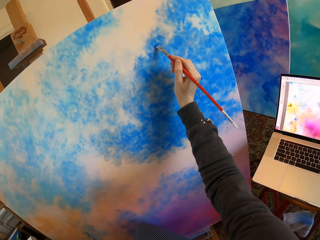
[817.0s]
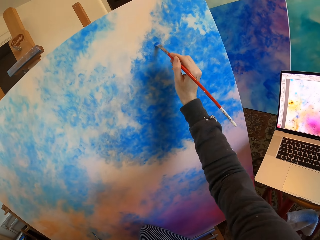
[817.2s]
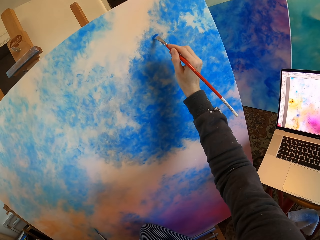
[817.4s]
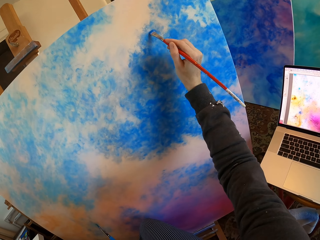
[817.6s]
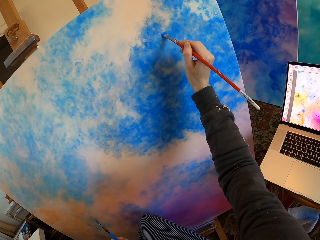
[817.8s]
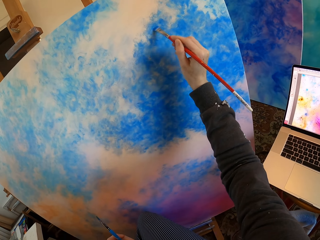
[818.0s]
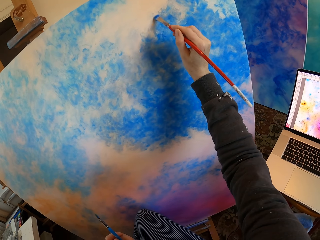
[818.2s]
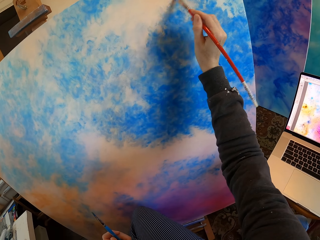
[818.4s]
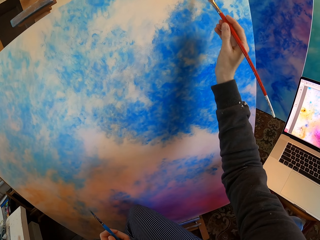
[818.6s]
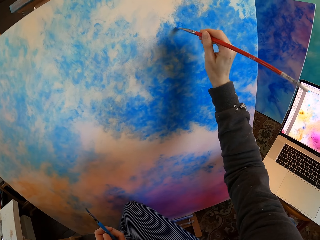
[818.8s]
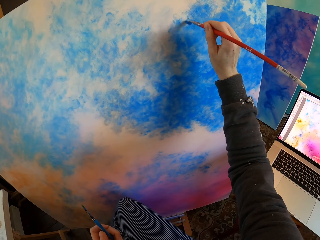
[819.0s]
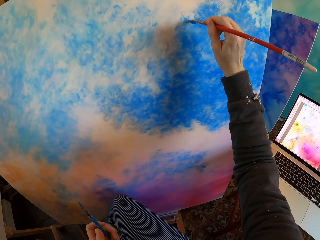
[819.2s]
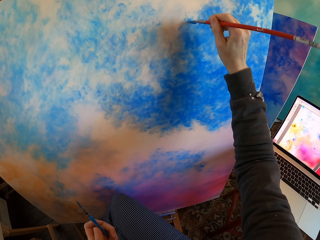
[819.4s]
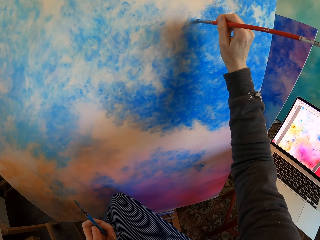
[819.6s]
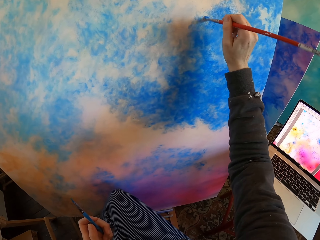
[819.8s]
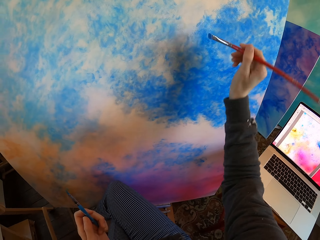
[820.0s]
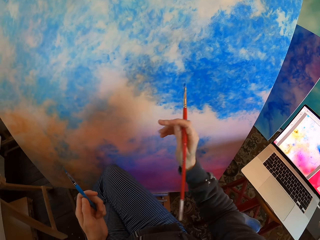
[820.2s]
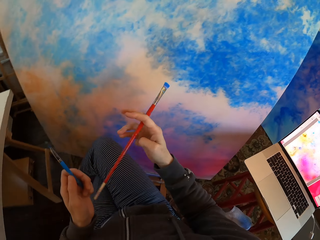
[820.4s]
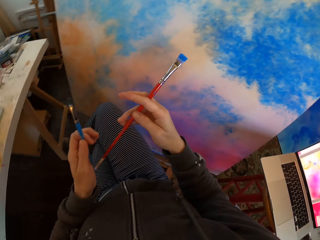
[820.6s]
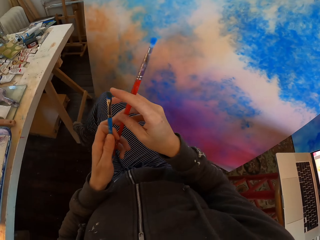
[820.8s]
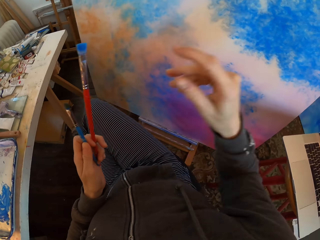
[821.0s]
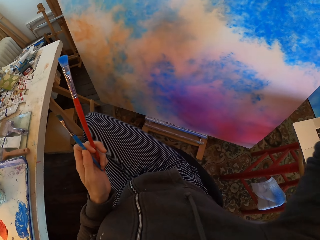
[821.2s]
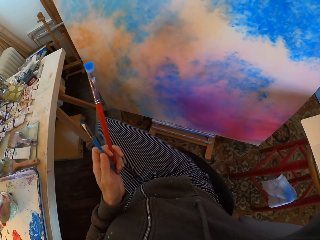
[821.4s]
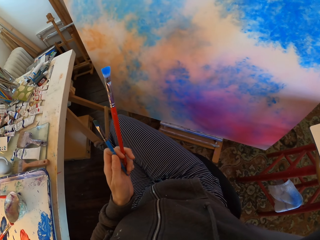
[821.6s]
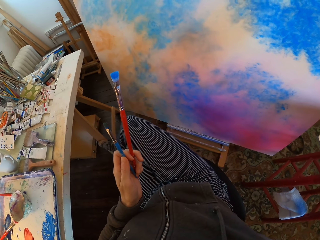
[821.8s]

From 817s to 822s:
The camera wearer colors a board with a drawing color brush. He turns to the side. He colors the board with the drawing color brush. He holds the paint brush with his hands. He turns to the side.
